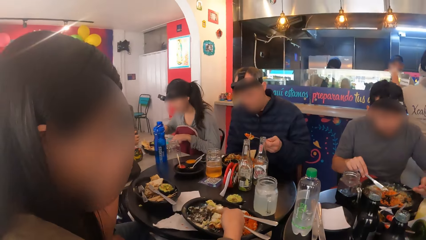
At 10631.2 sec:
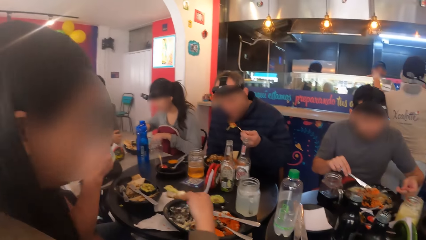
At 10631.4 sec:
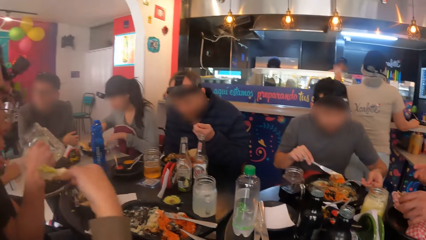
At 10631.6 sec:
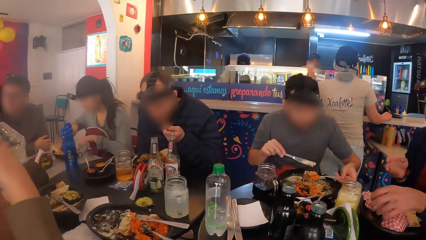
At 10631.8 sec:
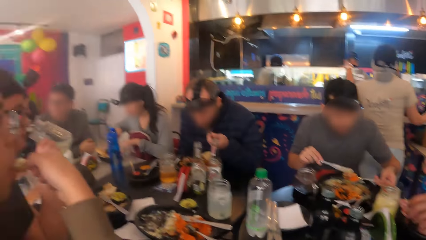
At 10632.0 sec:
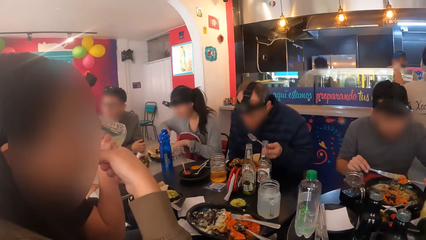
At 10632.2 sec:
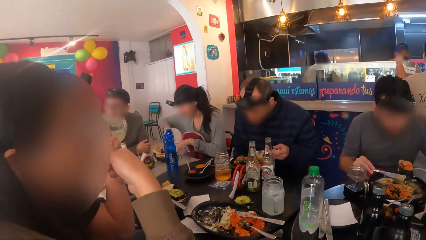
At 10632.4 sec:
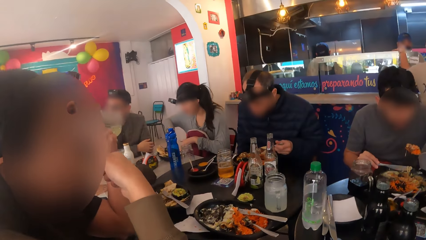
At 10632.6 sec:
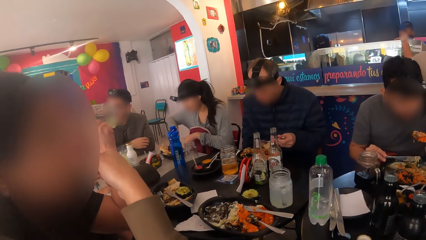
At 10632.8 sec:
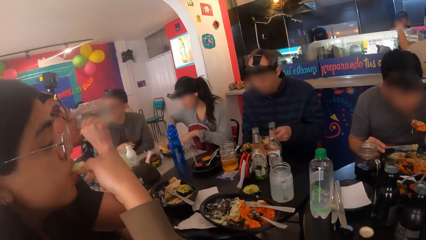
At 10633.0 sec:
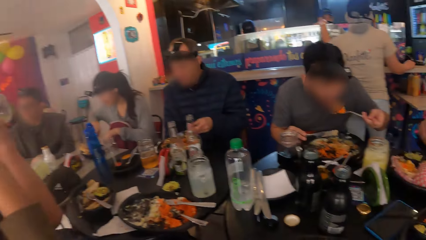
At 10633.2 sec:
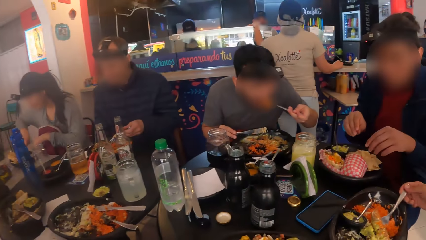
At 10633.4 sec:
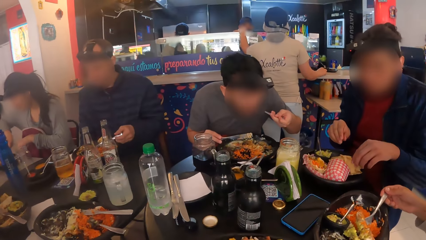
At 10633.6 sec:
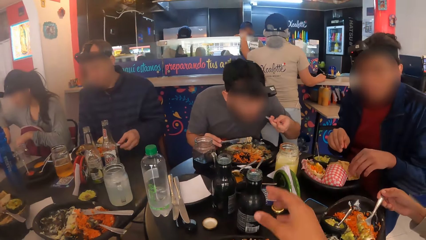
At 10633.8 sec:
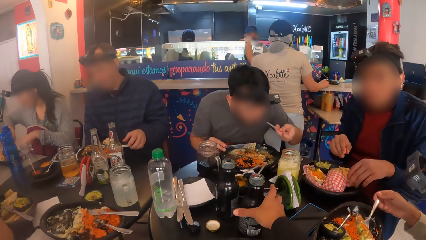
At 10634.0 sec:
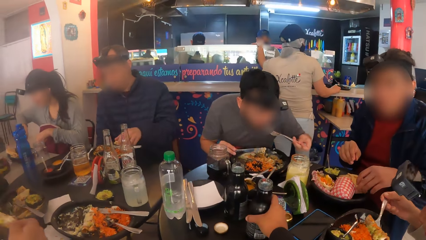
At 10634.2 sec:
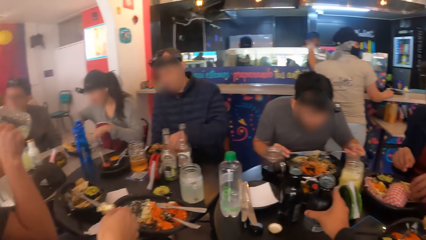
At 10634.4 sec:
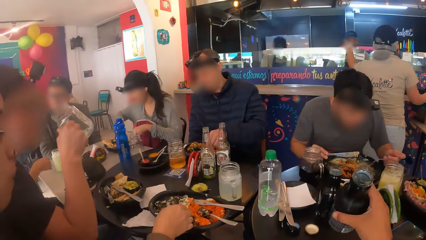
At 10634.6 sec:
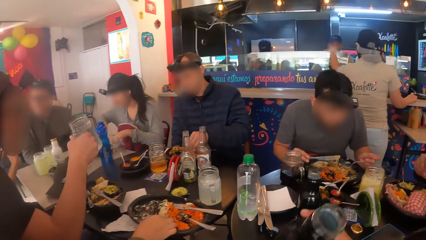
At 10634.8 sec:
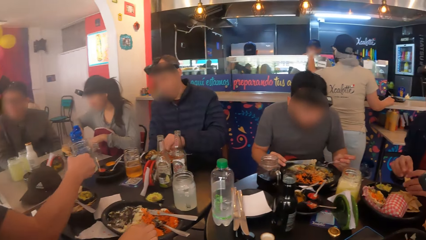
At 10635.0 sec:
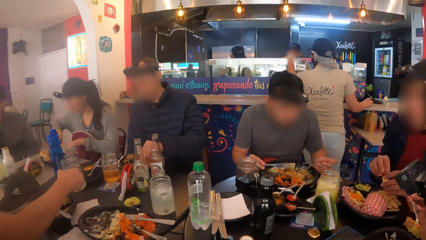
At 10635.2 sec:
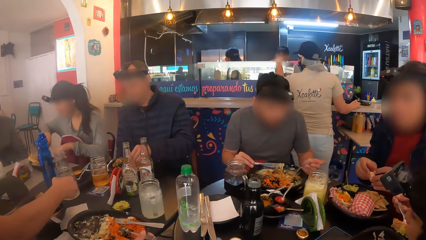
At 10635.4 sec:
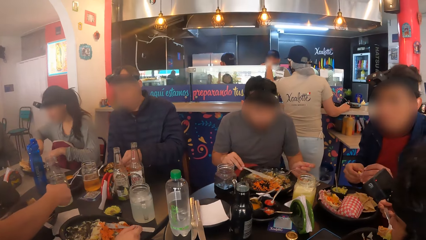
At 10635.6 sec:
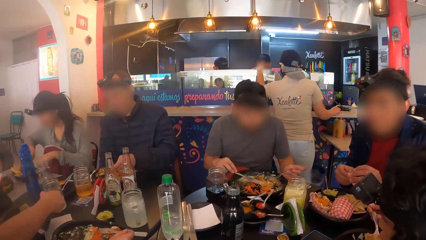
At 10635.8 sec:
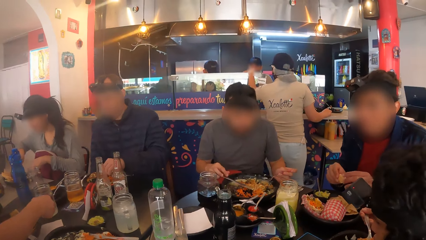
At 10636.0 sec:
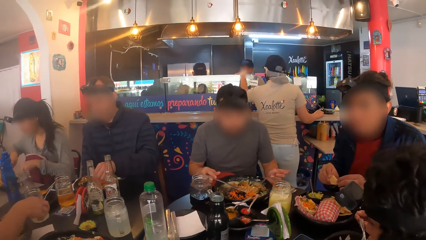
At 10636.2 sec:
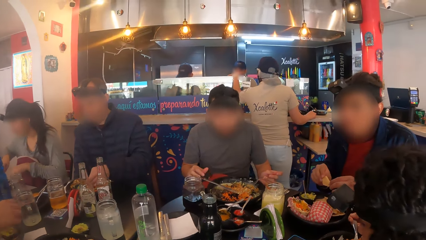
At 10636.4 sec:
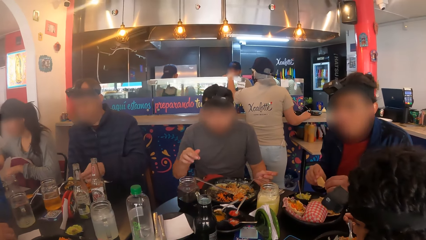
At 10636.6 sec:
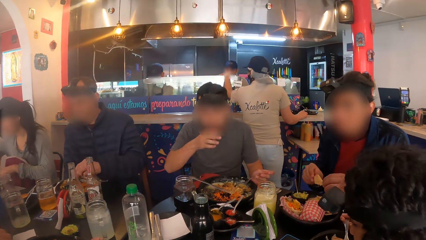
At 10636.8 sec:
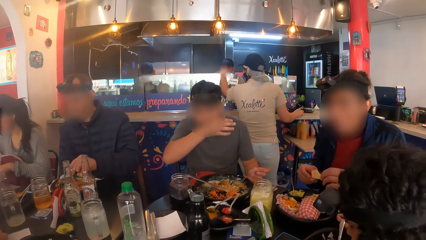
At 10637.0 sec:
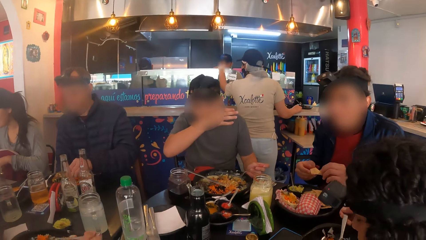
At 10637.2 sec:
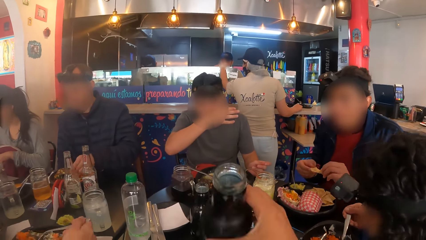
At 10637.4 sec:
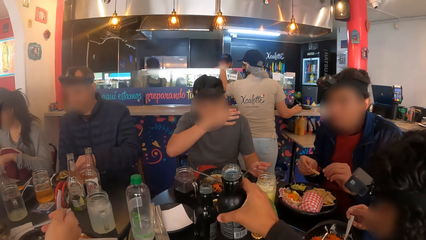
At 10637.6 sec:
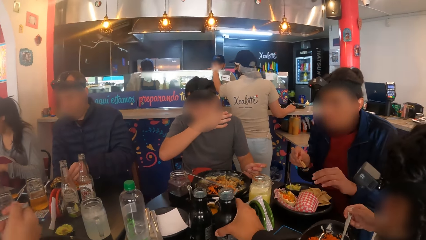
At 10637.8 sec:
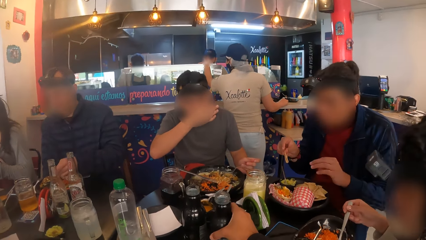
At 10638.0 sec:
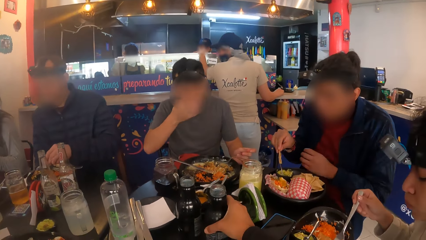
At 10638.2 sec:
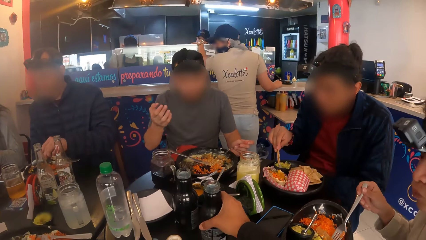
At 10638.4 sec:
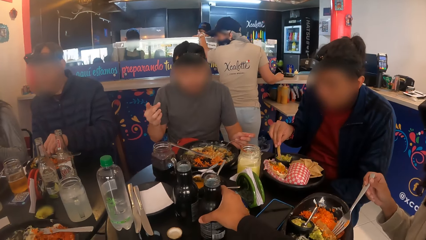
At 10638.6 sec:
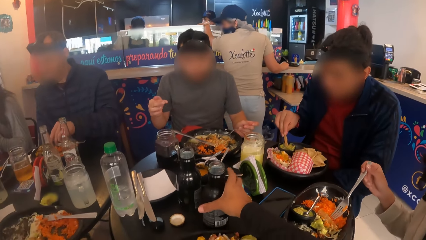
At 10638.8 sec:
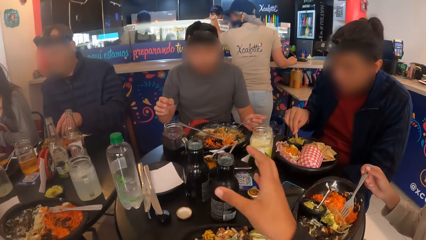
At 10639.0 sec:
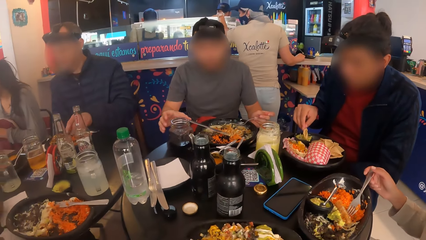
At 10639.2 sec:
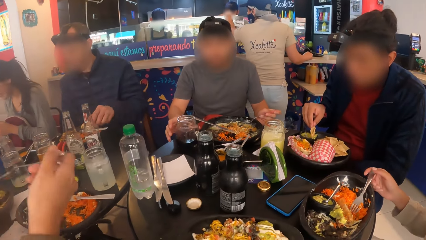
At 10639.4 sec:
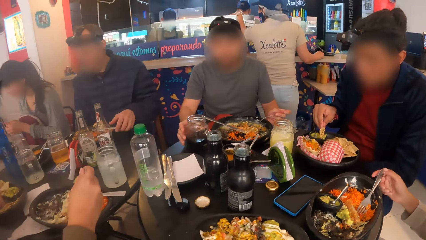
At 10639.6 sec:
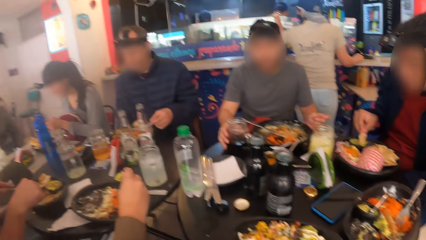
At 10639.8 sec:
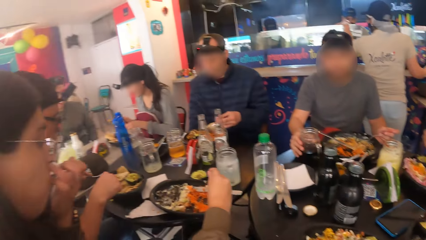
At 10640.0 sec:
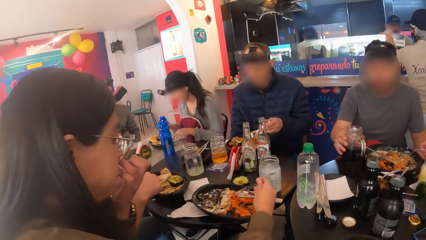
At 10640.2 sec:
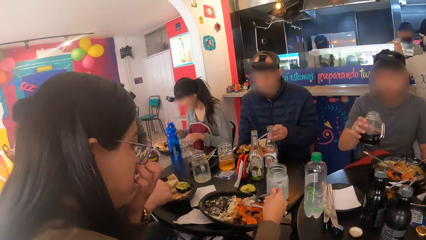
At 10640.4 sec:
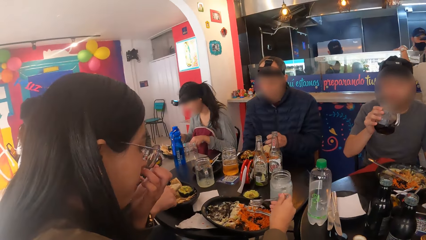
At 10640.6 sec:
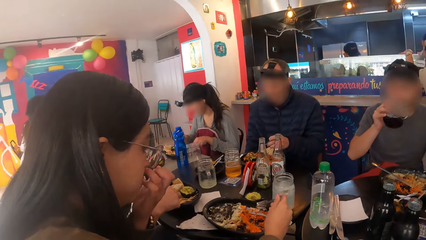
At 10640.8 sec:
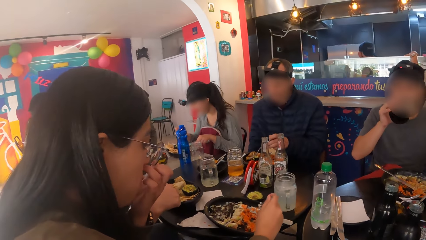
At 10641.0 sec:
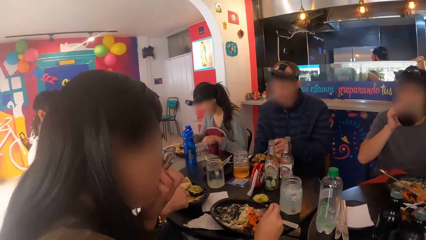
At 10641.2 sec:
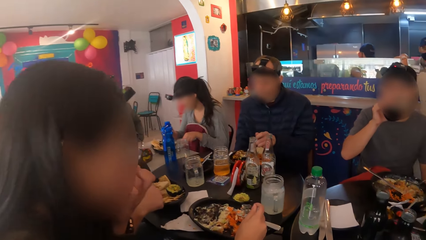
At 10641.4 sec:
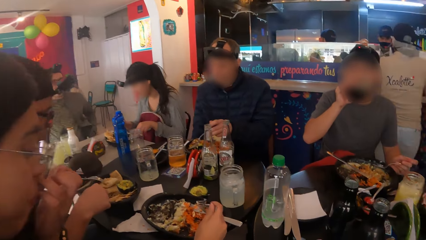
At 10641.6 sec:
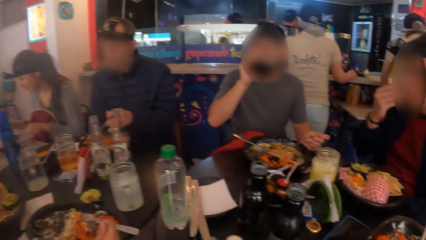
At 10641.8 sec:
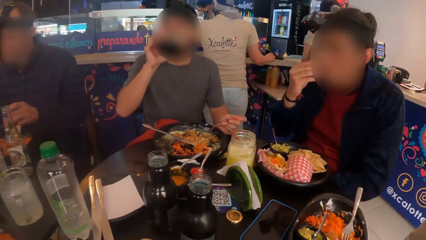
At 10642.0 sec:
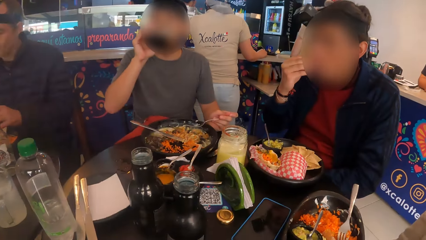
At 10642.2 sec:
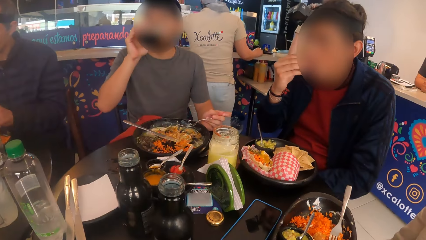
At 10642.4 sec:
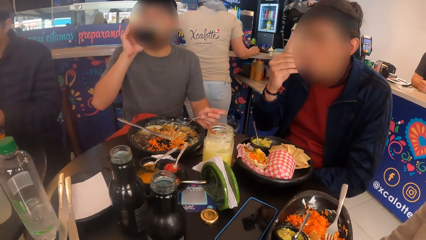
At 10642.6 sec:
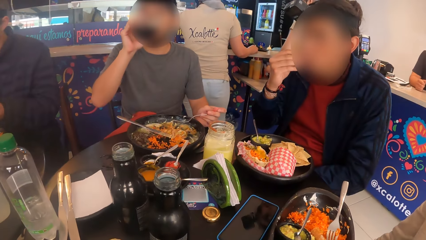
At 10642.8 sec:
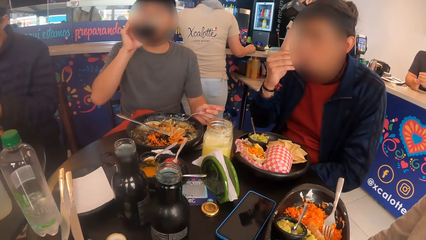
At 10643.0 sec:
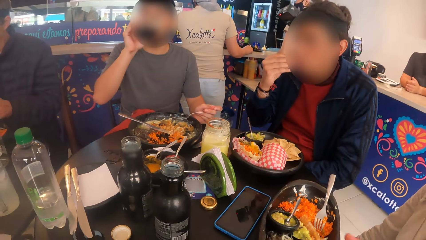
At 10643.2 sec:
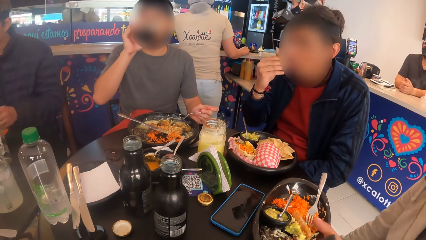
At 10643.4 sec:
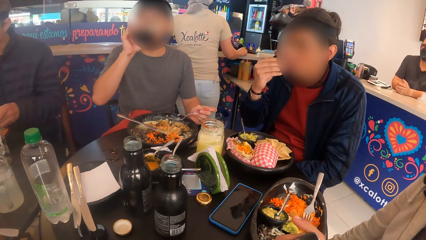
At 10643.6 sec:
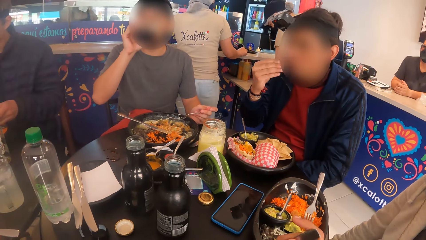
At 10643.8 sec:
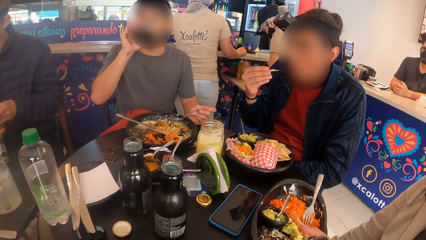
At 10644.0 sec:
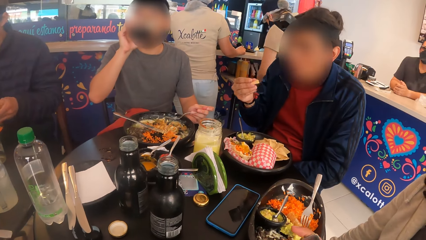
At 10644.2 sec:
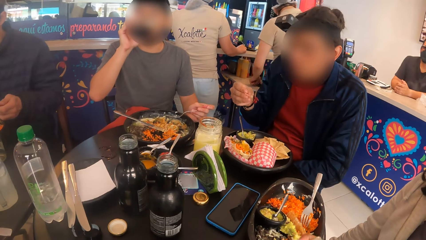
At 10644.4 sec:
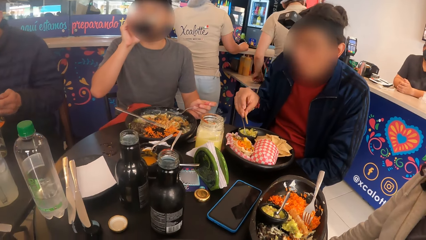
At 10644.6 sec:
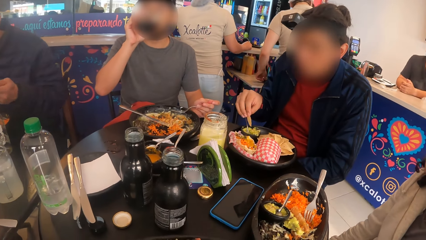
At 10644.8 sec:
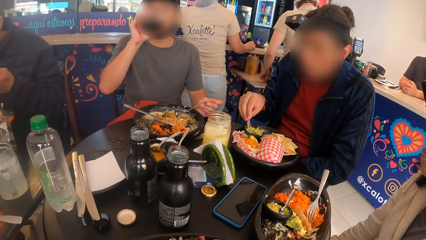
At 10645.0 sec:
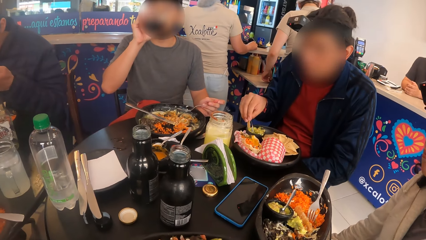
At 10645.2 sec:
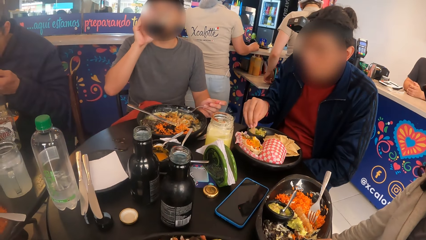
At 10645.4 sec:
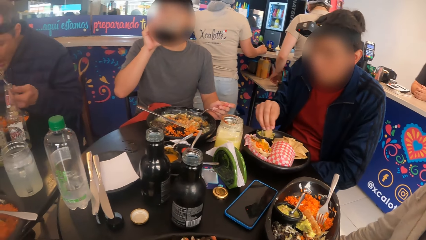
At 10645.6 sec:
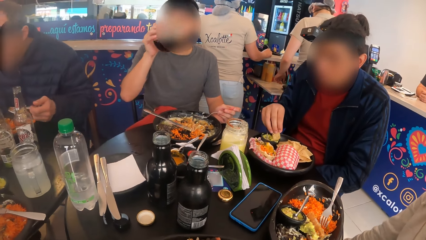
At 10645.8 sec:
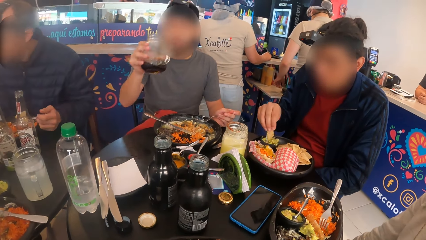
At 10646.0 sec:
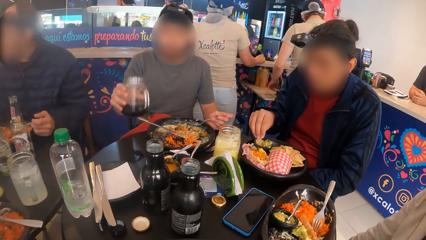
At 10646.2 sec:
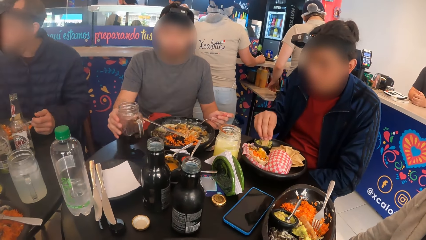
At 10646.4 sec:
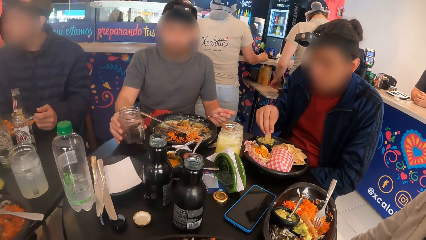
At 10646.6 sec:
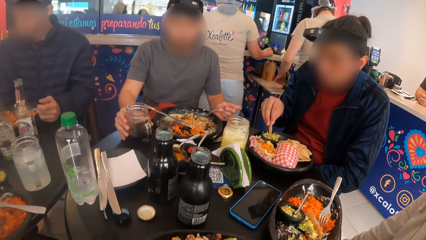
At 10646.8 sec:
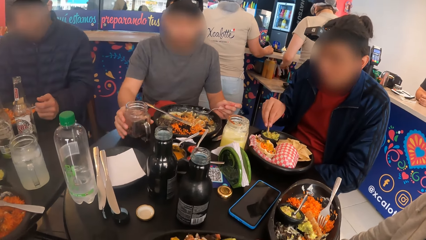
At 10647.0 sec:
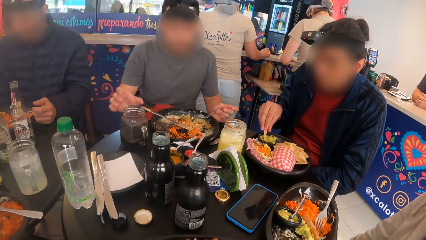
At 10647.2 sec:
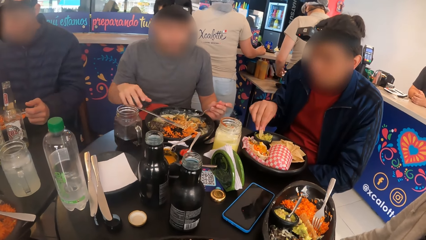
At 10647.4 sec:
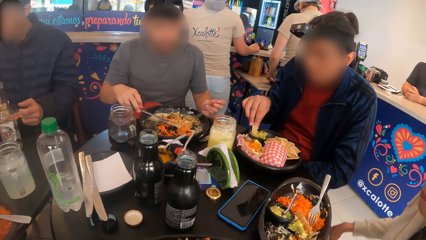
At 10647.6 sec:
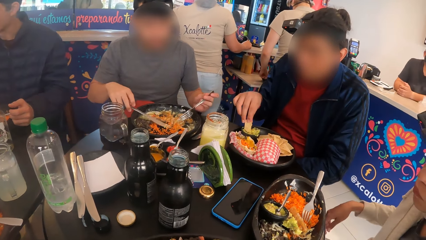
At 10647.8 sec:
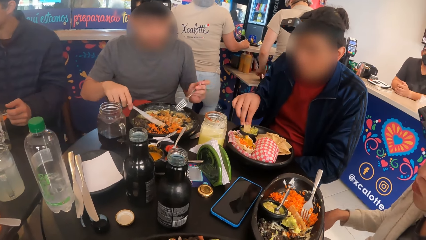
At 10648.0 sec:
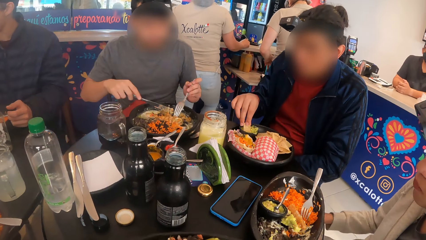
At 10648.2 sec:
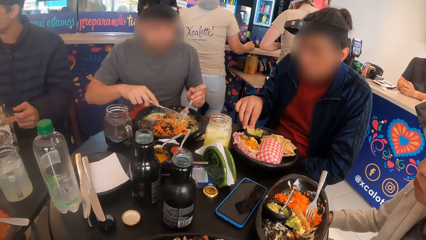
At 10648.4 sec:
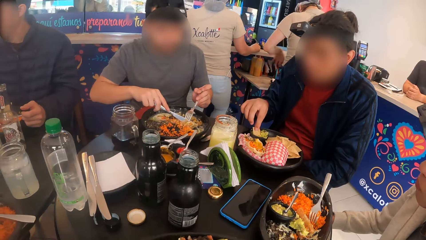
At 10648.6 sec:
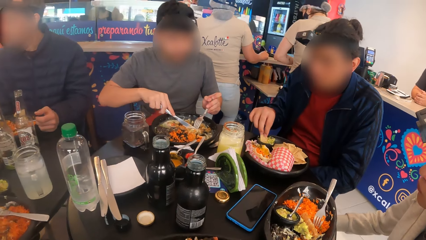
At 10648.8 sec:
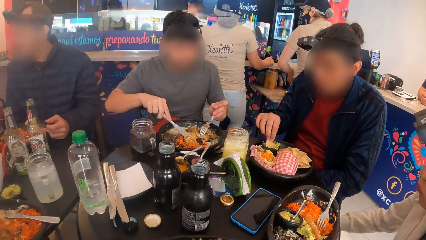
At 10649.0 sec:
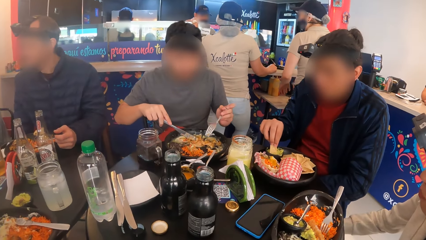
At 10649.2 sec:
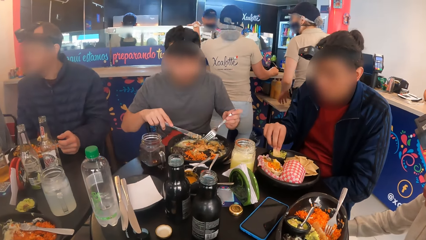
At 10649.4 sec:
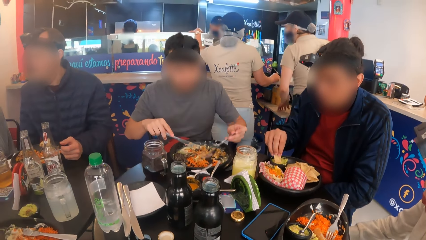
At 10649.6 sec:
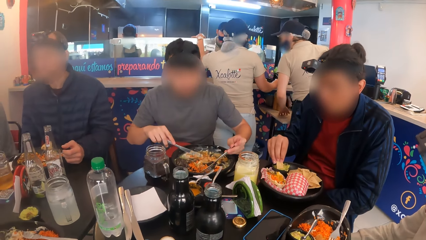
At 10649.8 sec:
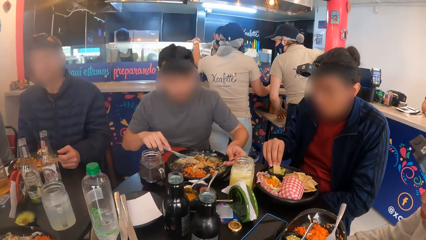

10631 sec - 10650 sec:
A man drinks from the cup of drink in his right hand. The camera wearer picks up the bottled drink from the table with his right hand. The man drops the cup of drink on the table with his right hand. The camera wearer drops the bottled drink on the table with his right hand. Another man picks up the cup of drink from the table with his right hand and drinks from the cup in his right hand. The camera wearer converses with a group of people on the eating table. The other man drops the cup of drink on the table with his right hand and eats vegetables with the fork and knife in his hands.
